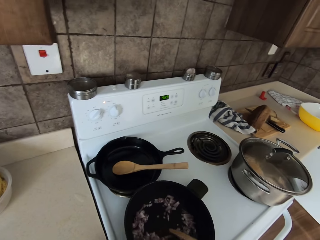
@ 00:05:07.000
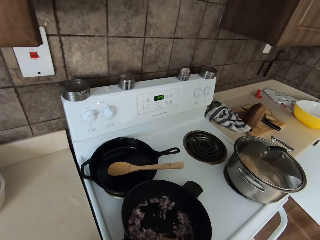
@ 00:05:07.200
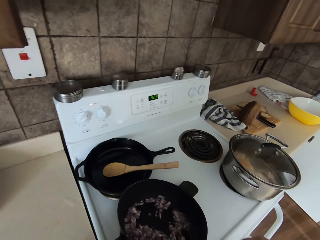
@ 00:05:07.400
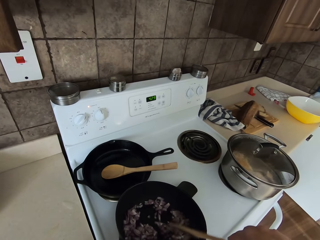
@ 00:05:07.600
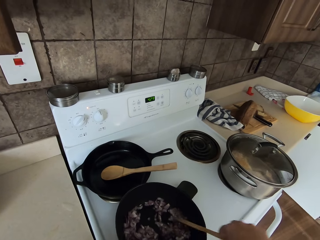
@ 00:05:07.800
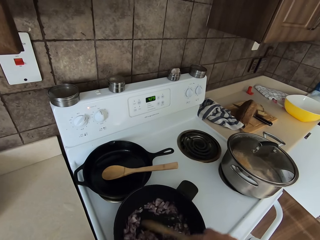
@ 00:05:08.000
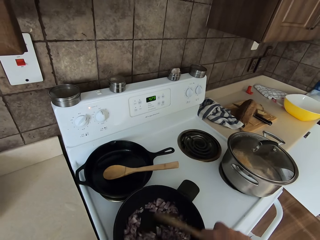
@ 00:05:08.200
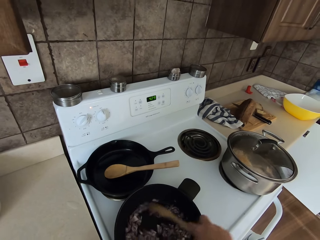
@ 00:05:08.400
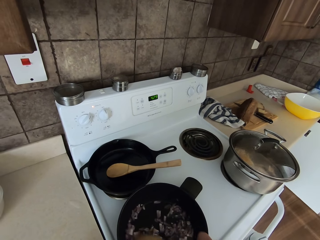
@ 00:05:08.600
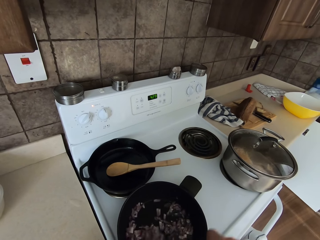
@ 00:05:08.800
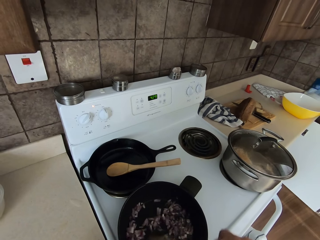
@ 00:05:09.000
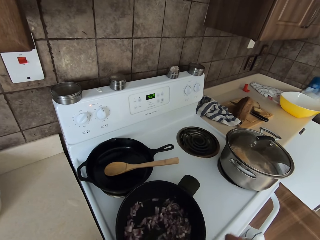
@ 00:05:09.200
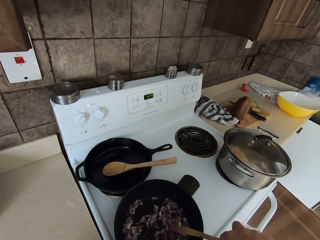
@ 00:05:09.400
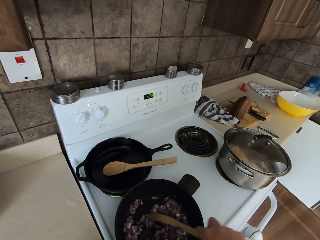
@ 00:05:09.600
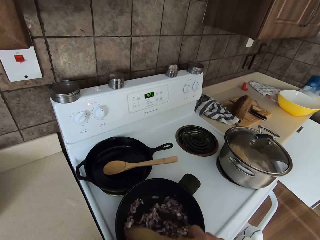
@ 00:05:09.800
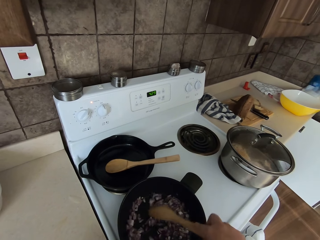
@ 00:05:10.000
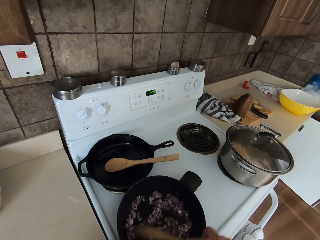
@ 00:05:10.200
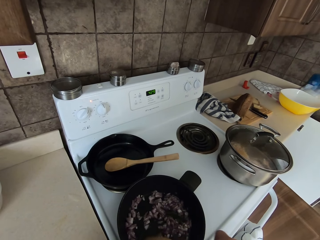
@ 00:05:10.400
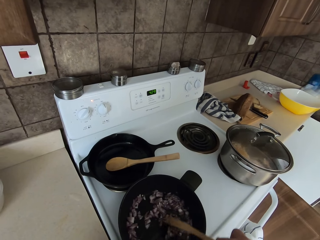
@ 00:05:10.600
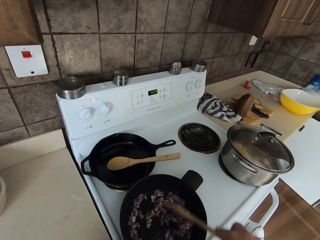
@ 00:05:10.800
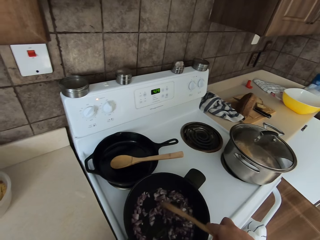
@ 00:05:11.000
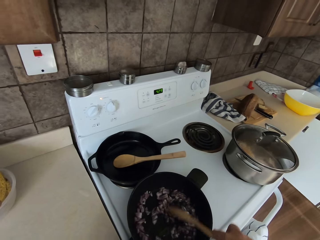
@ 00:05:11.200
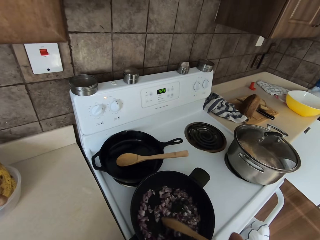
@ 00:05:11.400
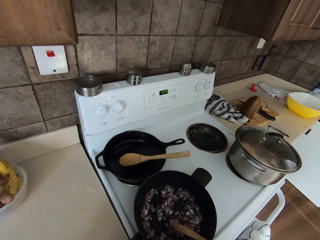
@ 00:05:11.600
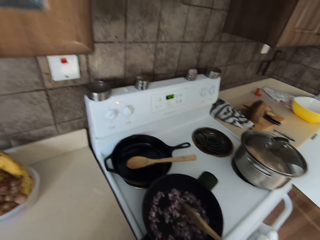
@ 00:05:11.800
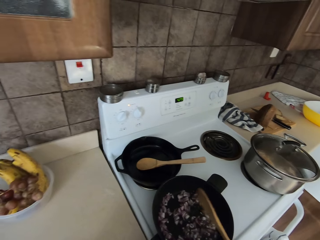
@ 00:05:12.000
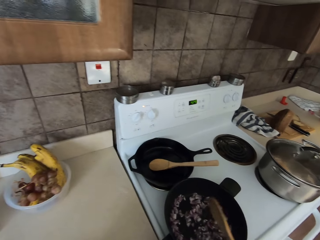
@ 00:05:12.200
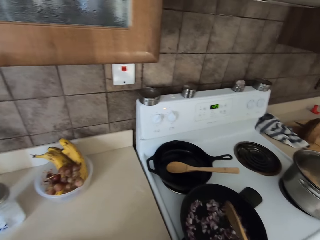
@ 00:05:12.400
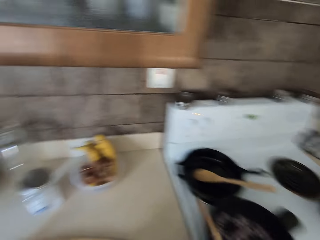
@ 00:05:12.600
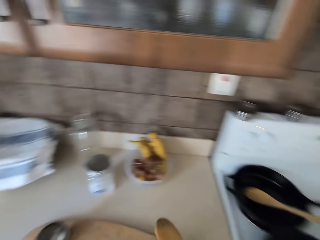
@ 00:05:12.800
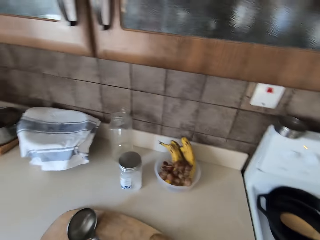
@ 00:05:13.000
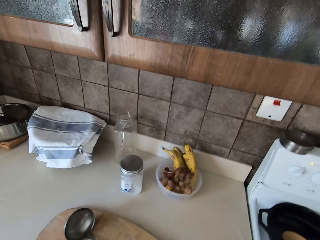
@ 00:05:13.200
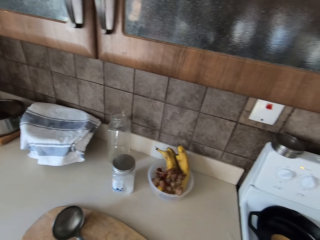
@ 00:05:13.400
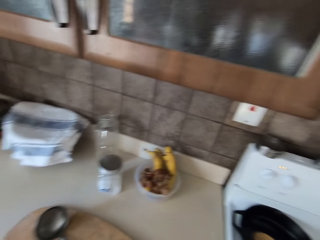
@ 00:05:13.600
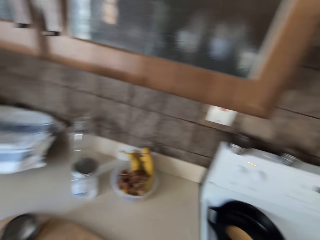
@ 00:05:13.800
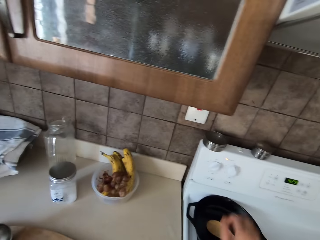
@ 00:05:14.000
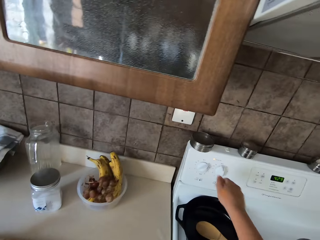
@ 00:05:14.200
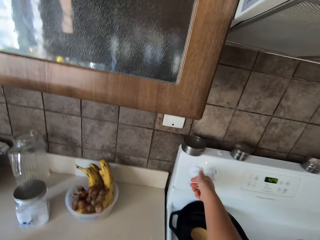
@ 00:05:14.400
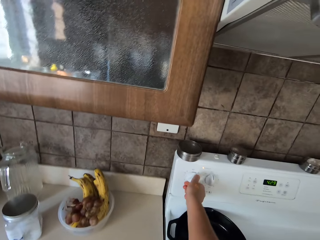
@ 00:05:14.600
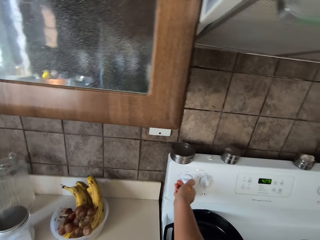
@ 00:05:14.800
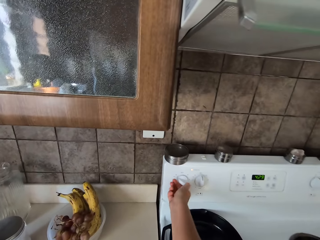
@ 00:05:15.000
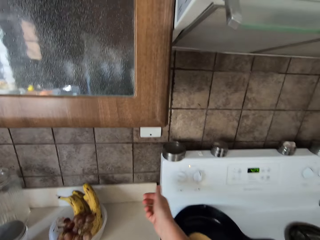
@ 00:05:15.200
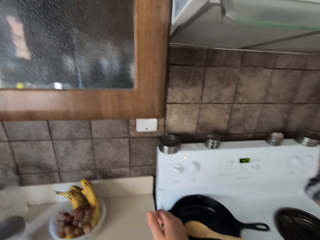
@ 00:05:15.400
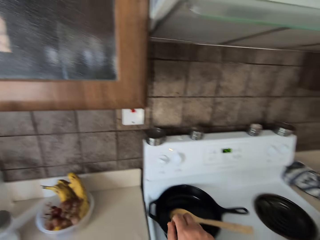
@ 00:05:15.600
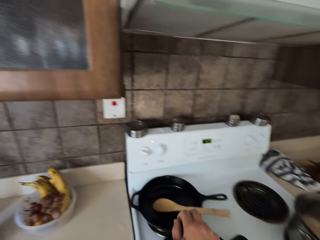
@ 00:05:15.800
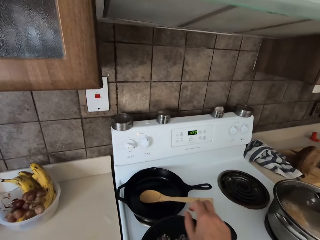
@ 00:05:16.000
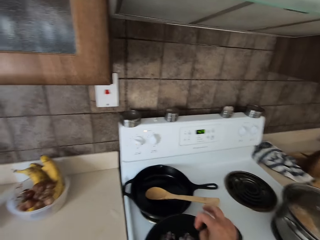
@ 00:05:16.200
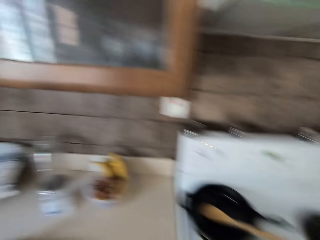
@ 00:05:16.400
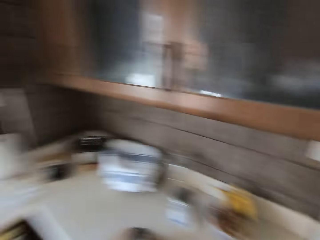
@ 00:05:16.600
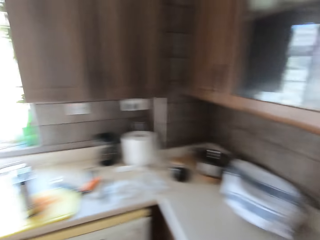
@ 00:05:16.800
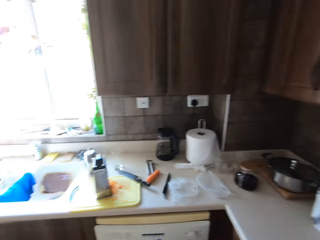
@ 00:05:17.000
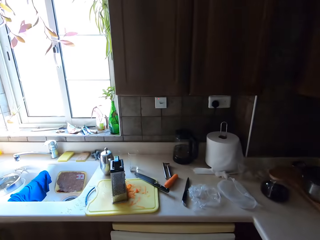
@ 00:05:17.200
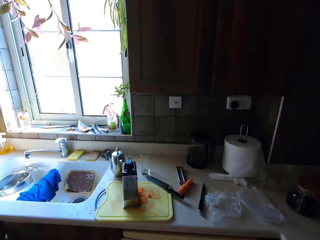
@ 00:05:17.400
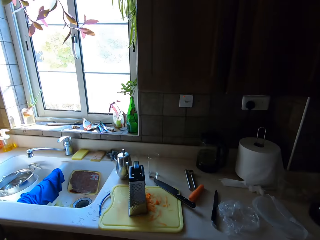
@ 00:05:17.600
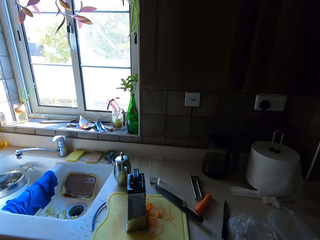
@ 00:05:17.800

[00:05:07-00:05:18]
The camera wearer puts down the wooden spoon. They switch off the gas cooker. They regulate heat from the cooker.

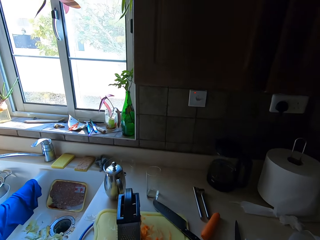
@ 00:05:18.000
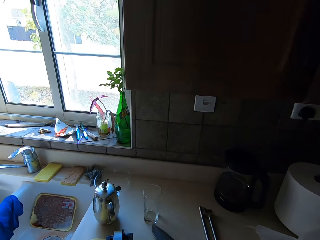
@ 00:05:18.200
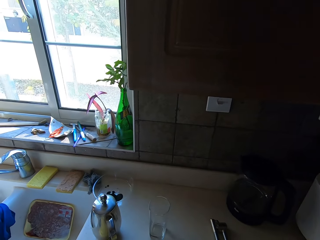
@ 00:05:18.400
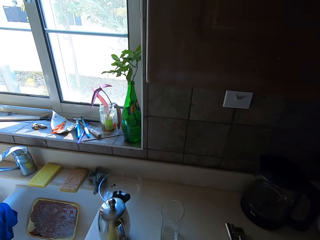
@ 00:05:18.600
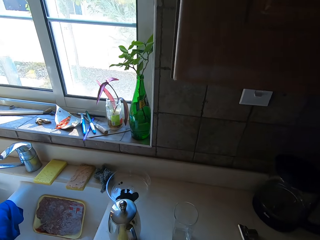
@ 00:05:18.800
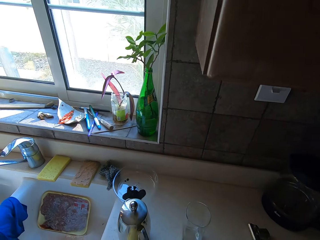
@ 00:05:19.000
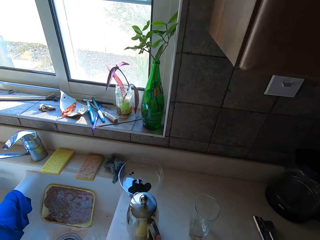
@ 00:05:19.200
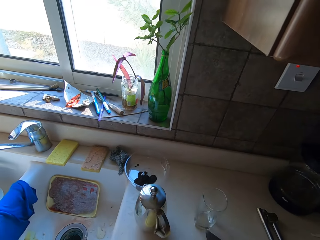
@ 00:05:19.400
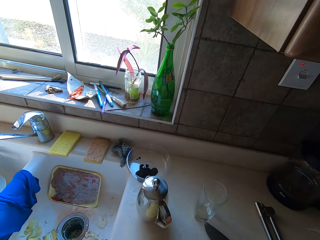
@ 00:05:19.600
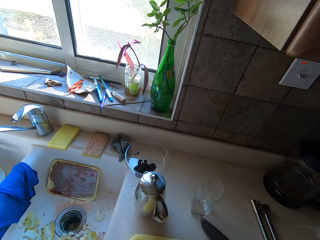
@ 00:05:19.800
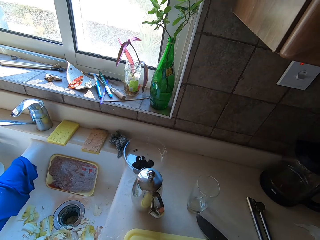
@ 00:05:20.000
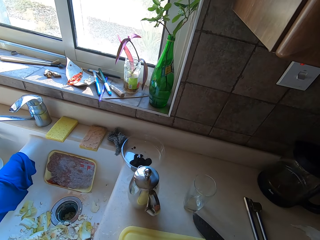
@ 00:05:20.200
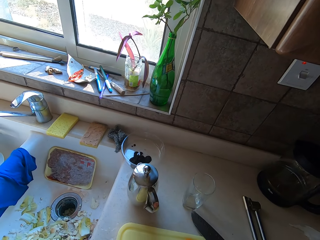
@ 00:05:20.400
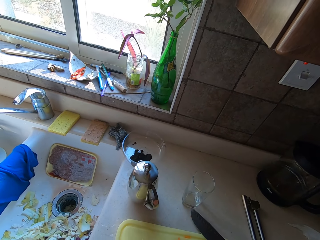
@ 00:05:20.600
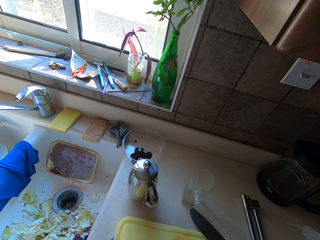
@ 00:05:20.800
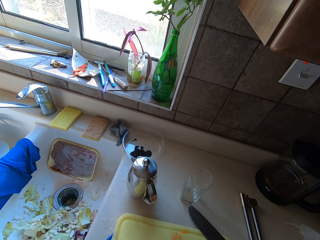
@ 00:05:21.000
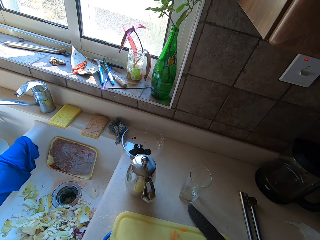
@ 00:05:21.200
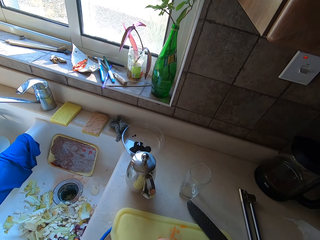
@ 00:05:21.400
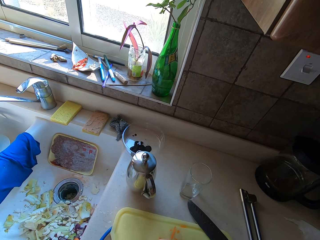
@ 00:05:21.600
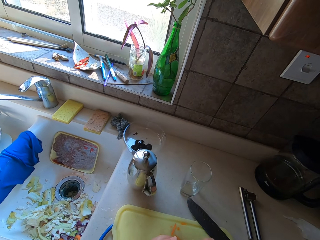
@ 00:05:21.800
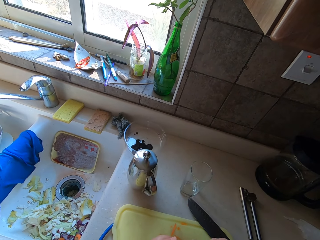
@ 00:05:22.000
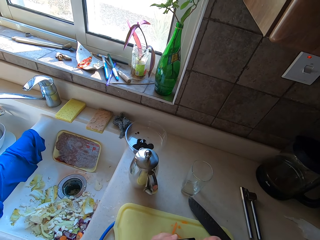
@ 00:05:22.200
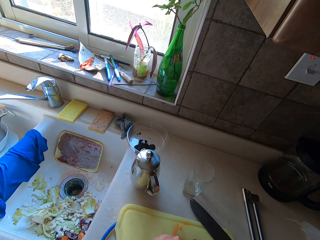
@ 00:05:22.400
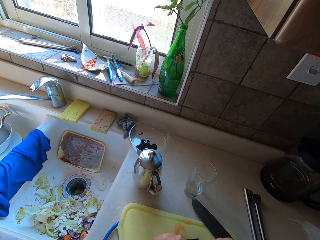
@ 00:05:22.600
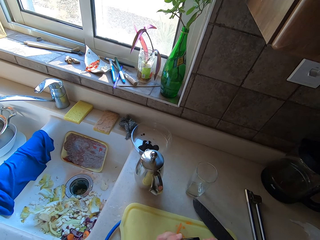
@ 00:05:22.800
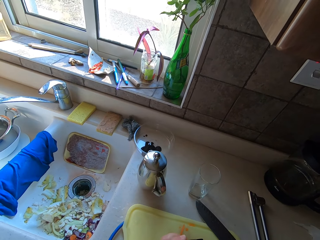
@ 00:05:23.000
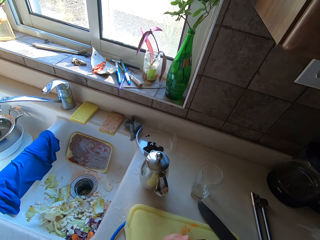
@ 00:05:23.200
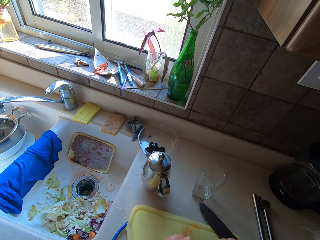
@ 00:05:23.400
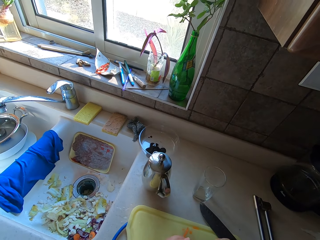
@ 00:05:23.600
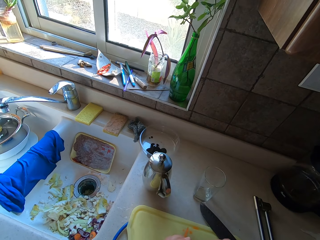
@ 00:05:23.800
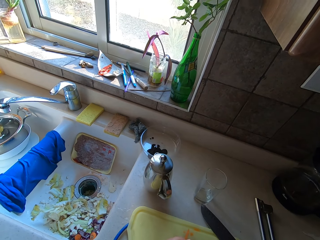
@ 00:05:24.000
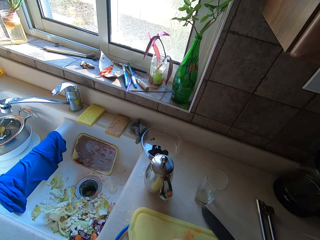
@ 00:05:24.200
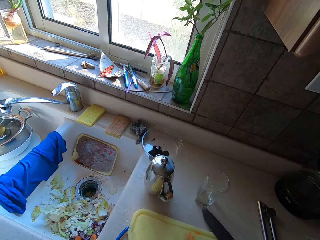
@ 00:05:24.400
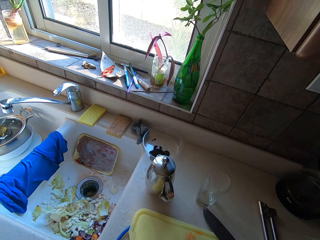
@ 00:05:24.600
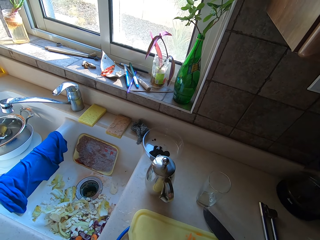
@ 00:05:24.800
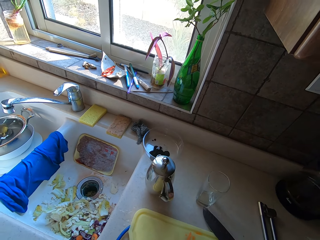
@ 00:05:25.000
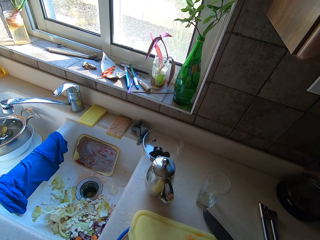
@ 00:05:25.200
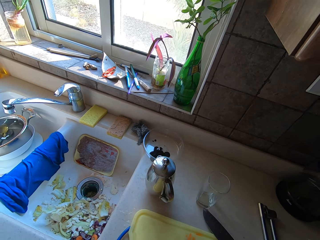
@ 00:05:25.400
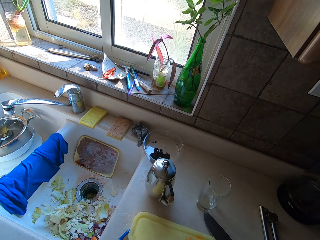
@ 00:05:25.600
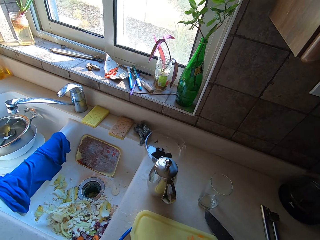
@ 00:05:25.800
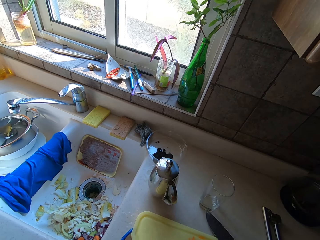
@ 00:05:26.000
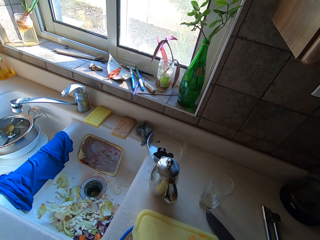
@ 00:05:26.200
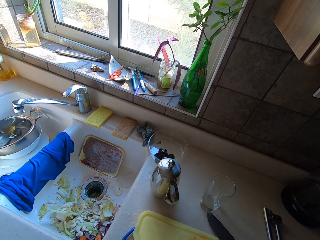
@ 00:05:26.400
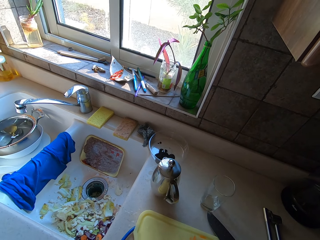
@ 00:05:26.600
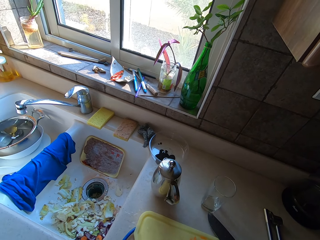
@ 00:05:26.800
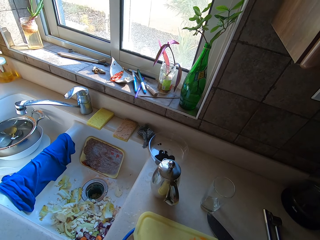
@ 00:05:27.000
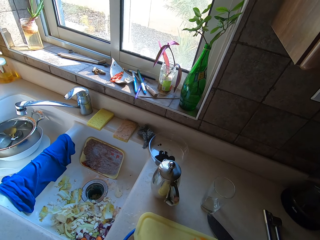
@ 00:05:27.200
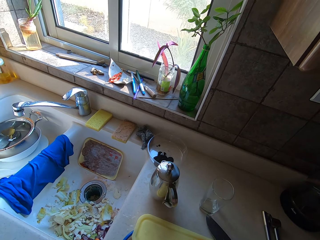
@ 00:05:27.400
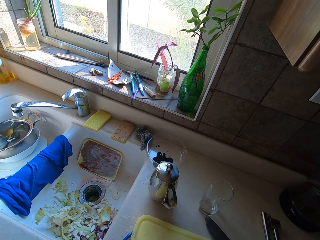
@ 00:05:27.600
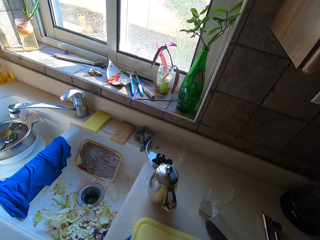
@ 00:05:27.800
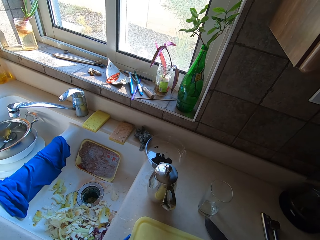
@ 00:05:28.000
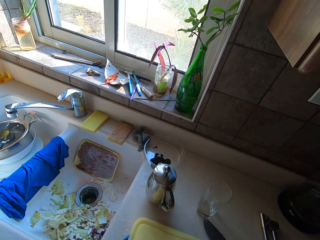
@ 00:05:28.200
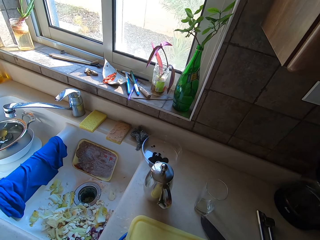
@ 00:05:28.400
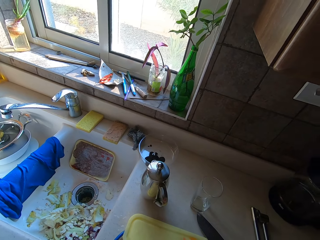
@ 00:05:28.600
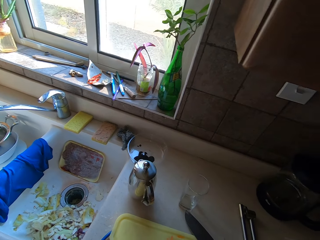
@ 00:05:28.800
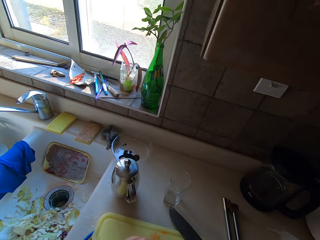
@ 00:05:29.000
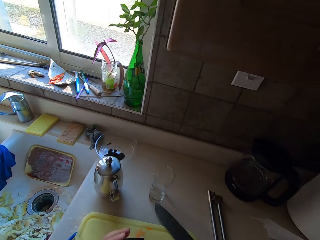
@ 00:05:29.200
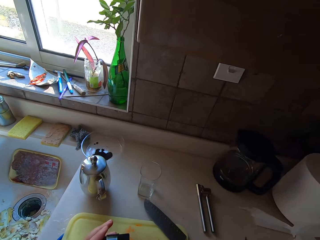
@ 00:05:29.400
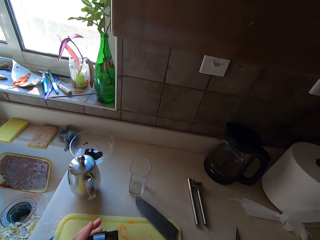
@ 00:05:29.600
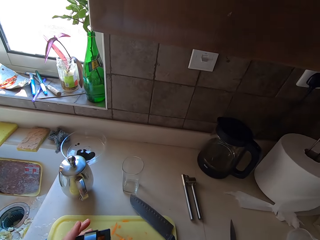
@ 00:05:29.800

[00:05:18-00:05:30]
The camera wearer continues to grate carrots.
